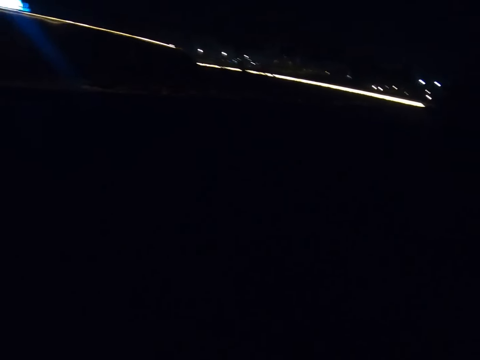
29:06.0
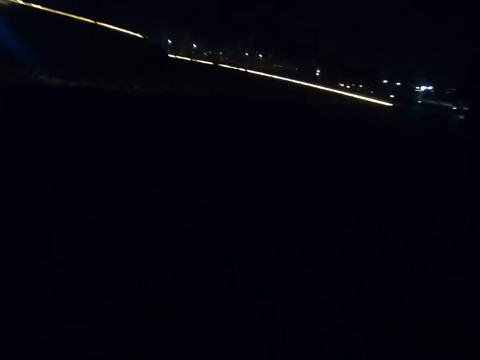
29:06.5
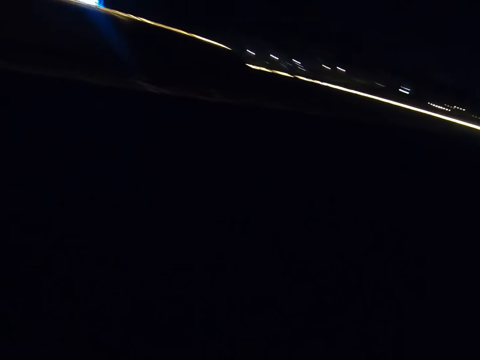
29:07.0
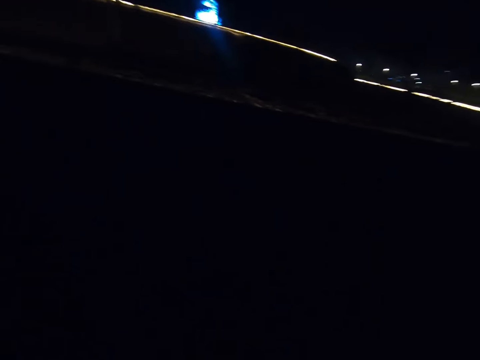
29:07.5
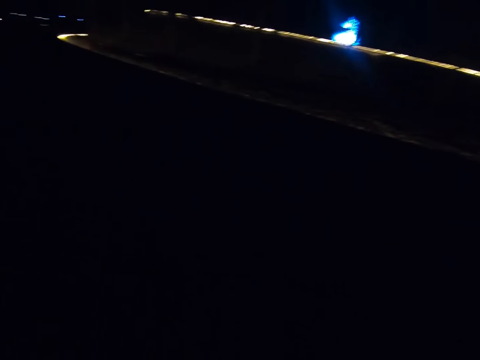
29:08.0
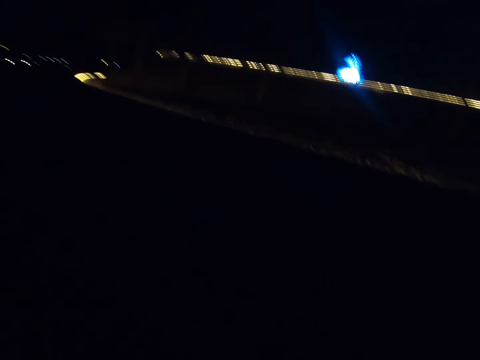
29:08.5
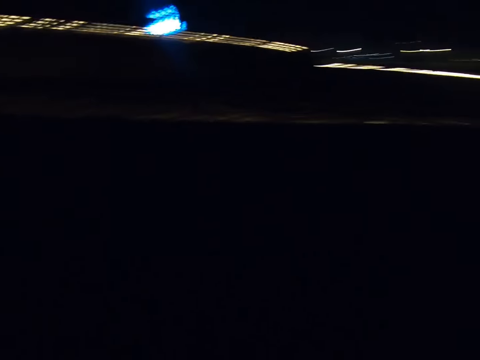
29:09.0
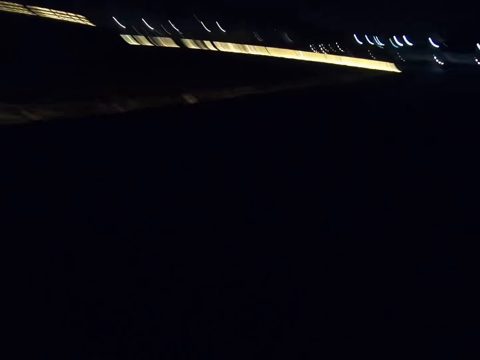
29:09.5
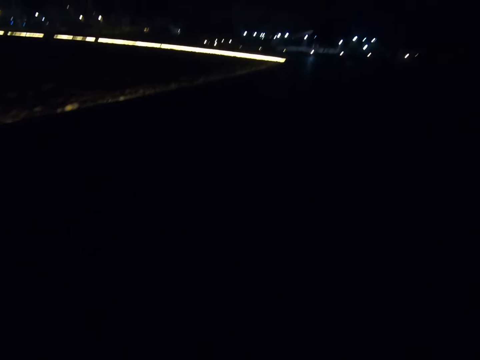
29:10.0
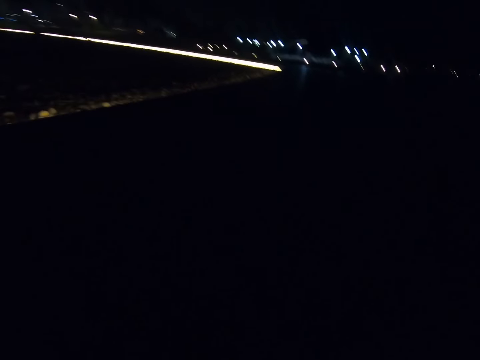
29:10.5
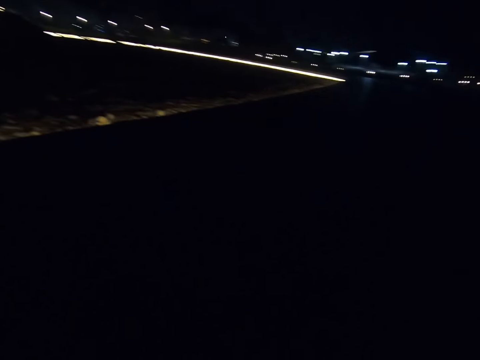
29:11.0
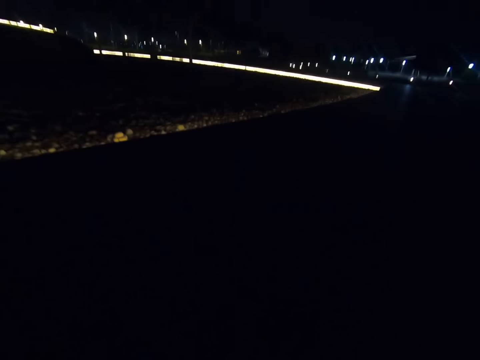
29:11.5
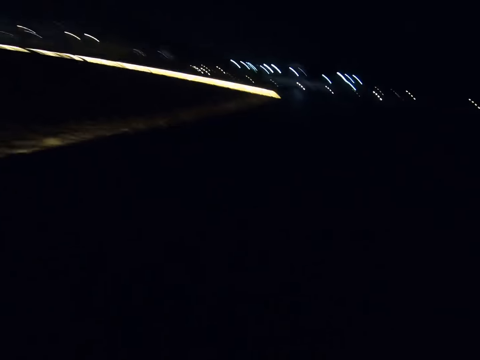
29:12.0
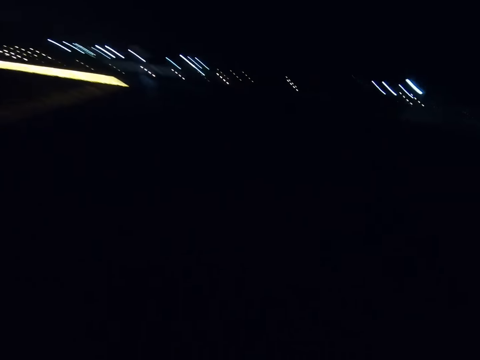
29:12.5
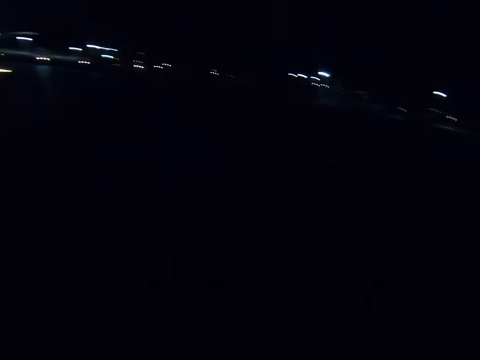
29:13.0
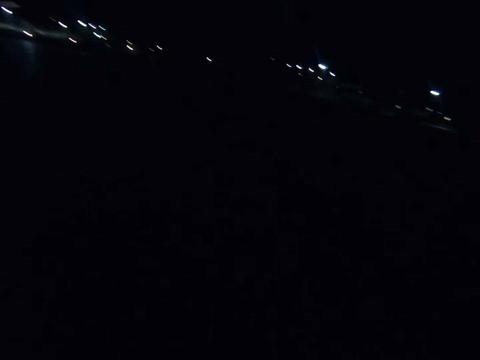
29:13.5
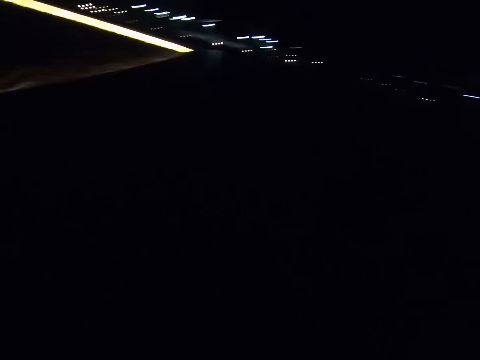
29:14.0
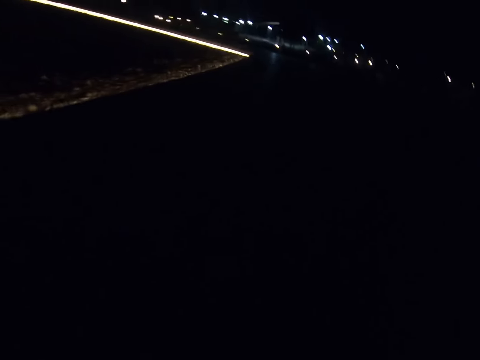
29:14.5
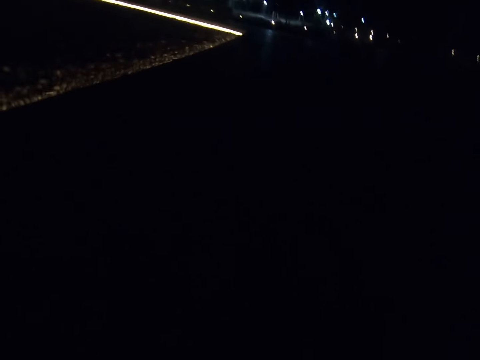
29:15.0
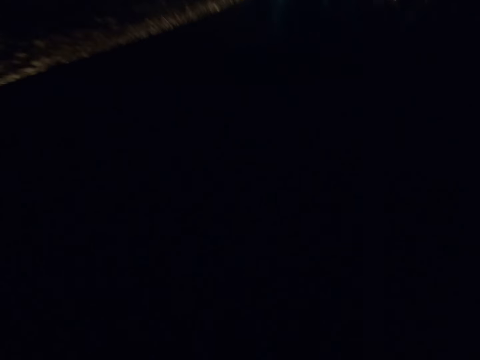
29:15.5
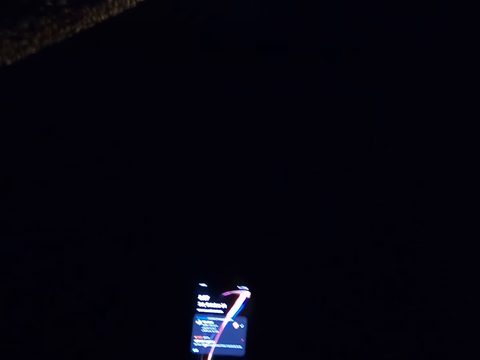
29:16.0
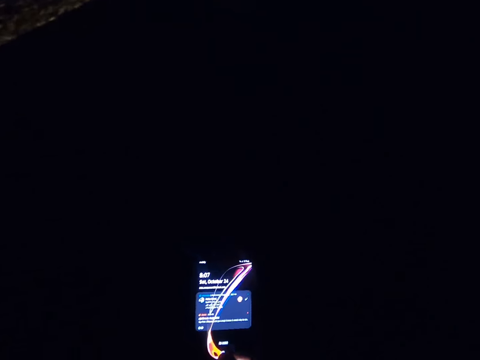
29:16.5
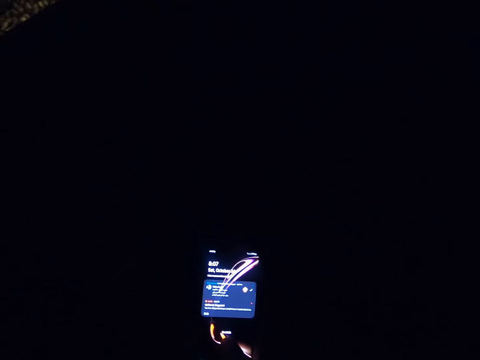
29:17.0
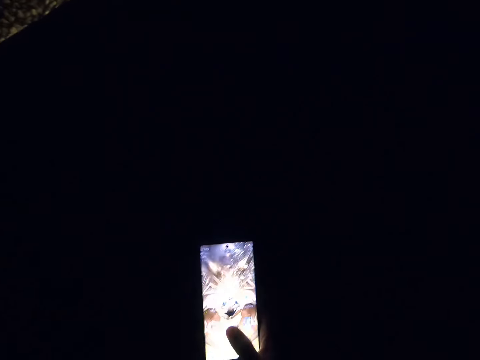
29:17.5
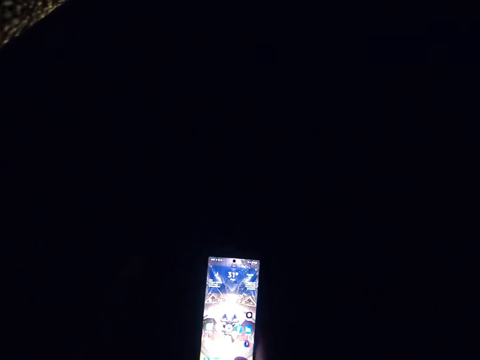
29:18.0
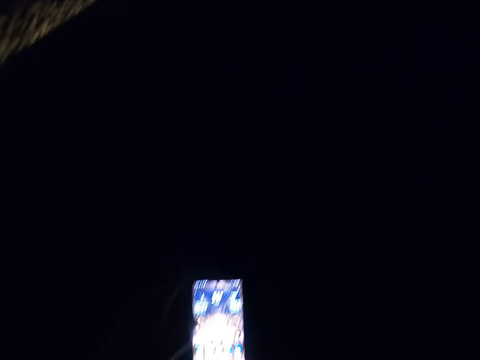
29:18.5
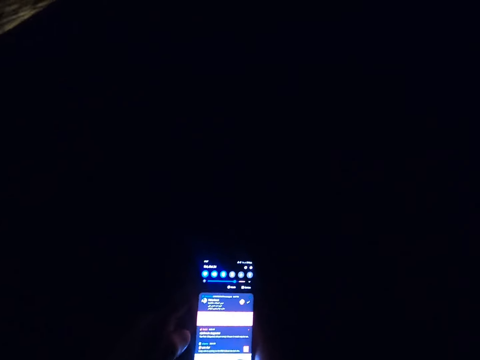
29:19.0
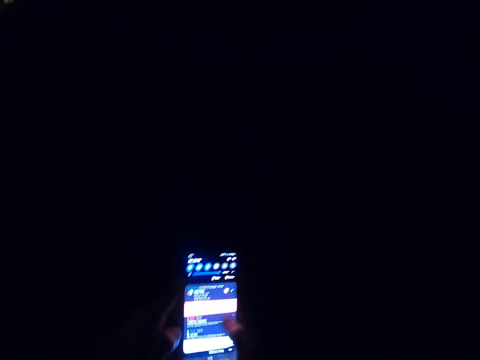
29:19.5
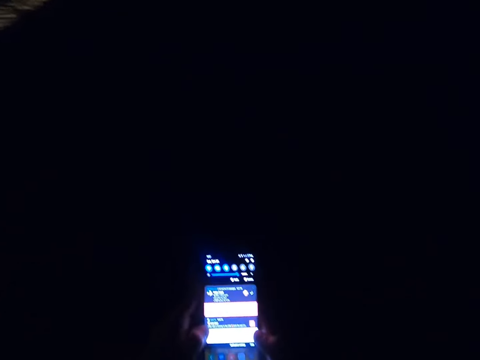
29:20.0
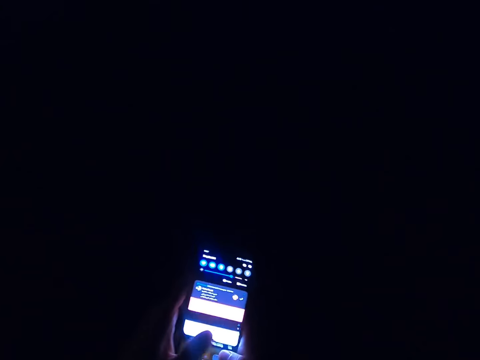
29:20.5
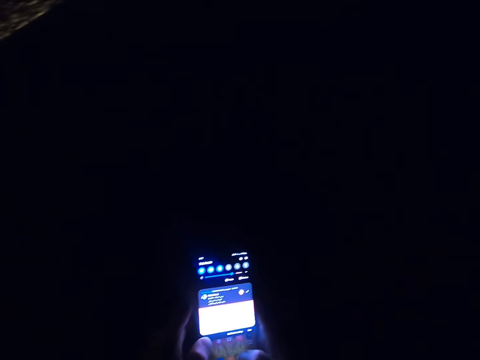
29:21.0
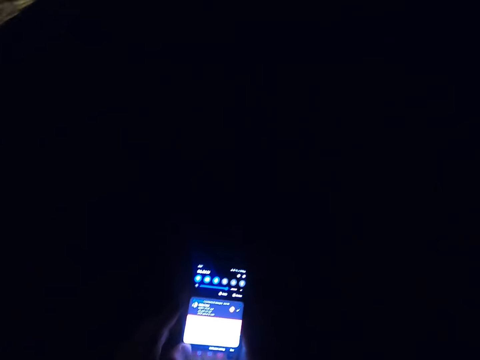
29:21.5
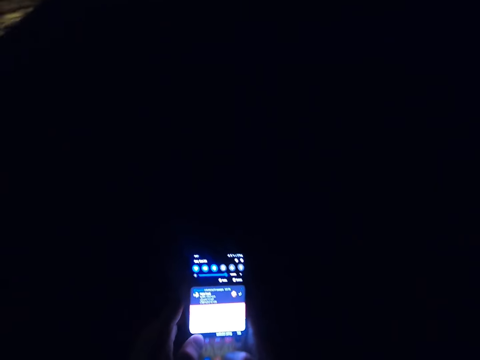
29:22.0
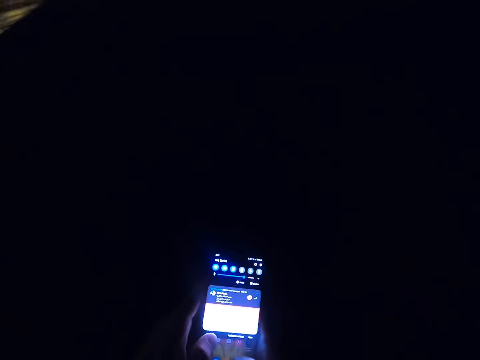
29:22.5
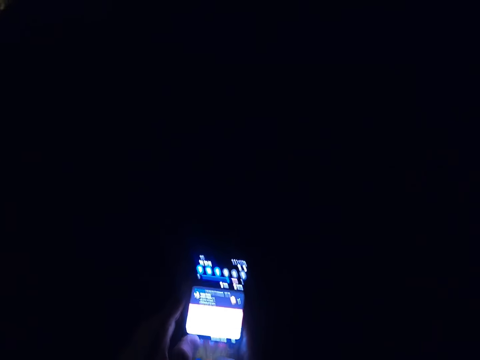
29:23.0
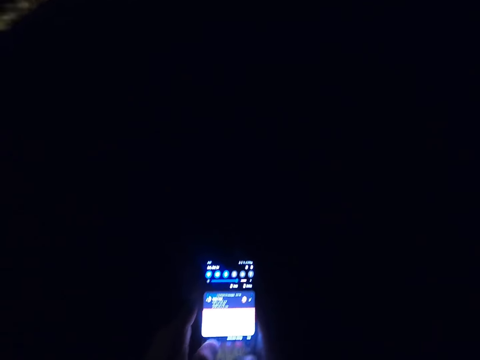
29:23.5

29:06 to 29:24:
The camera wearer operates the phone. They scroll the phone. They operate the phone with both hands and walk along the pavement.

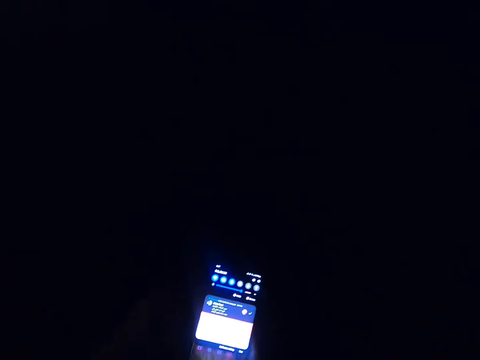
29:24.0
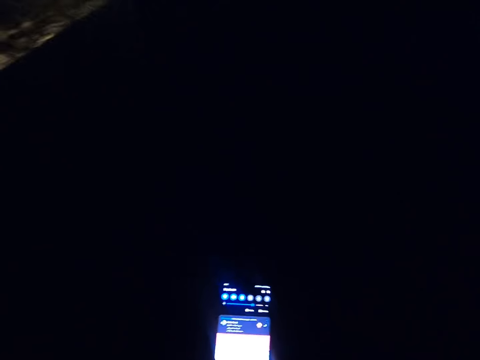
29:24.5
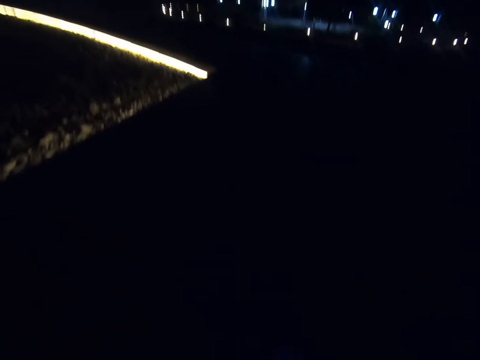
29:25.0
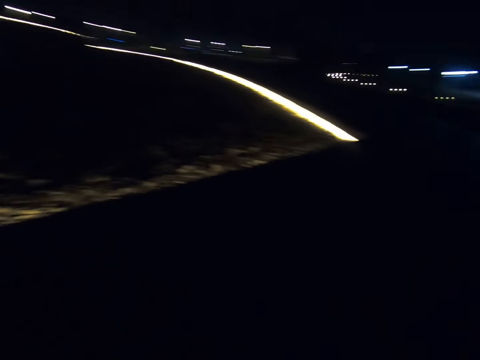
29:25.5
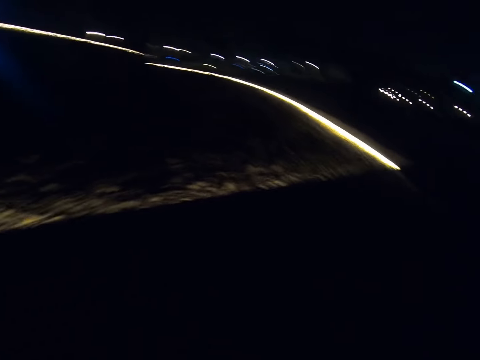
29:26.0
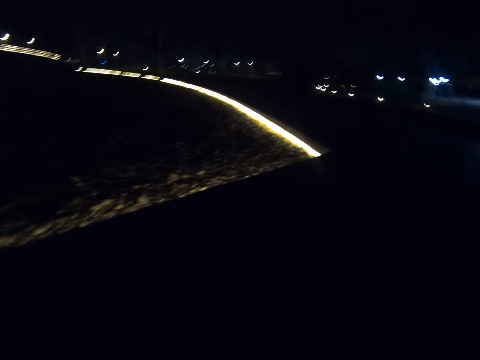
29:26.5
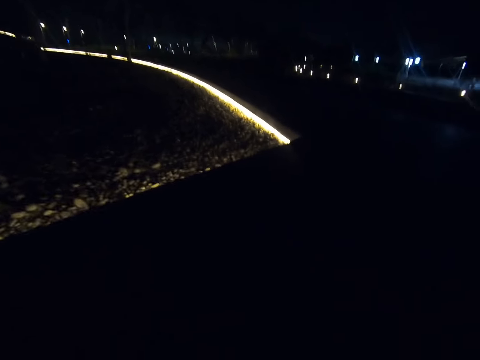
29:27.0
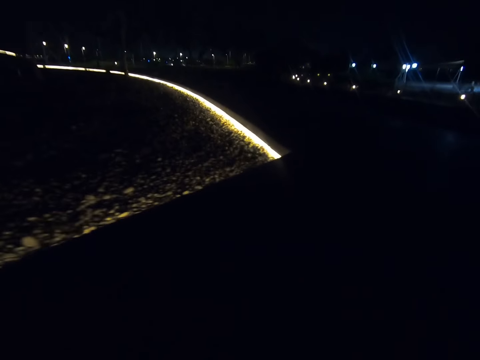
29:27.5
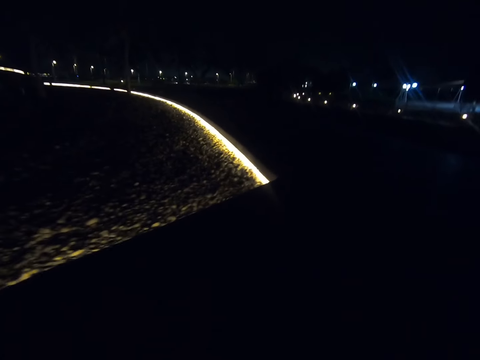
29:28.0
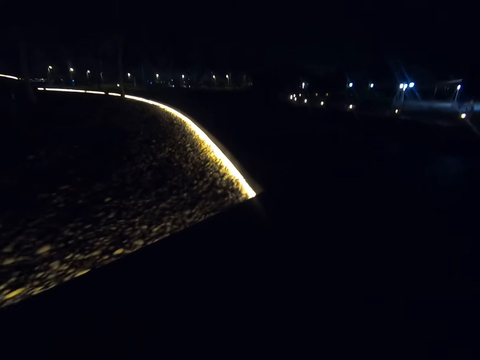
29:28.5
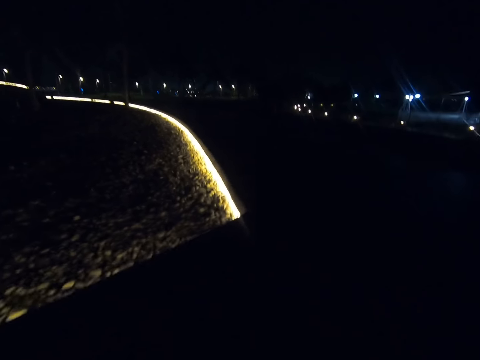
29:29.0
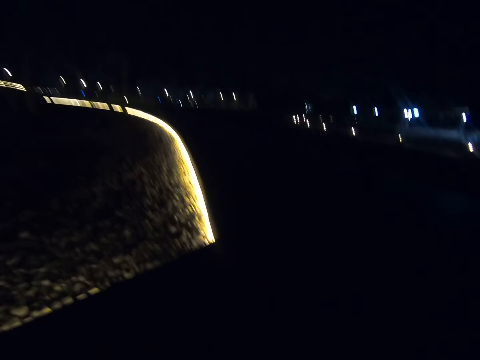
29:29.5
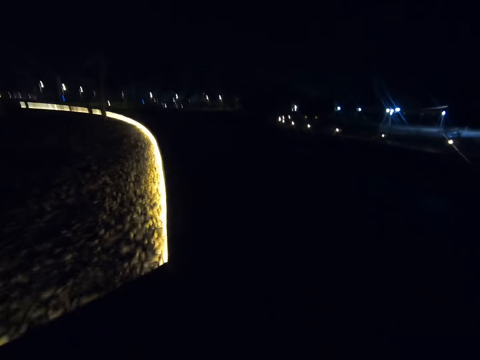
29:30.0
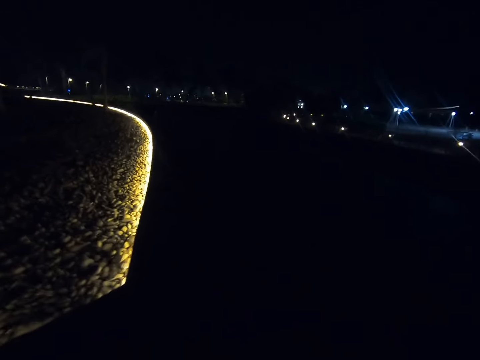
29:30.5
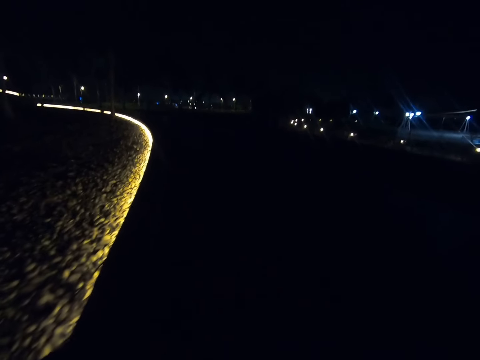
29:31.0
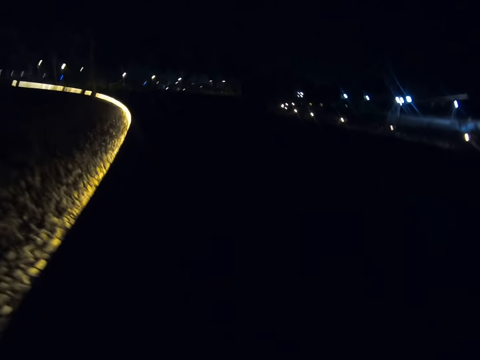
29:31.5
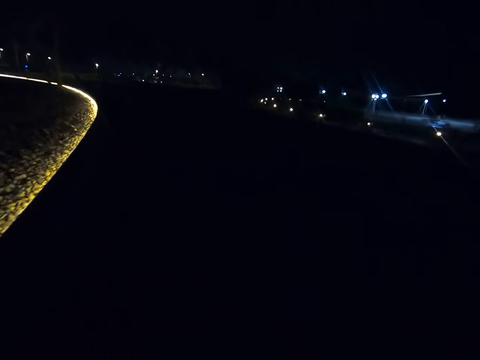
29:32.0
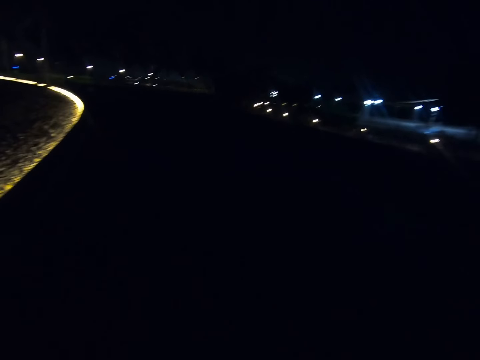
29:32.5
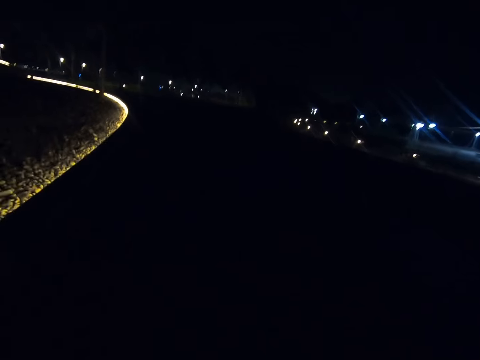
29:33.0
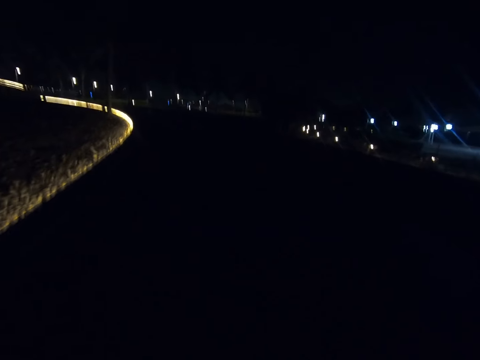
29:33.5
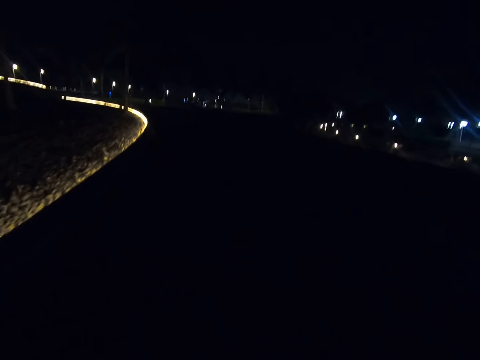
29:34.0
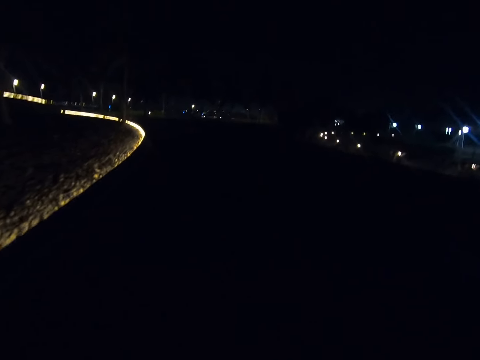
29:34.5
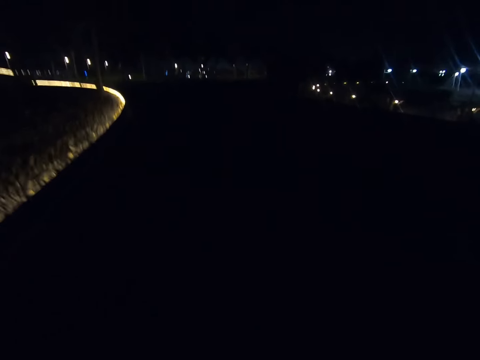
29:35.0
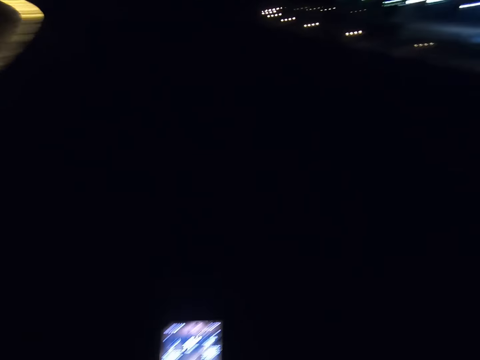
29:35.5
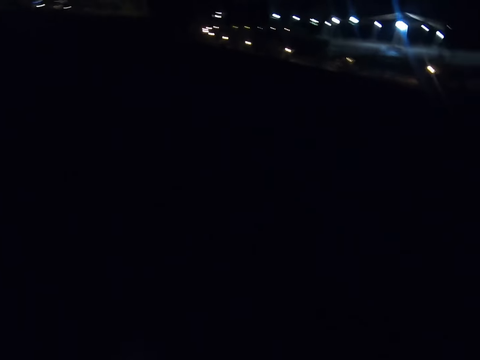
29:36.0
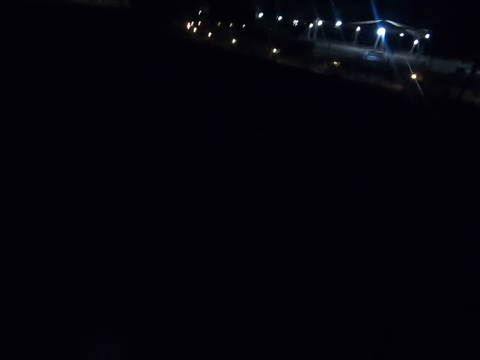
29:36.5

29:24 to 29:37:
The camera wearer operates the phone. They walk along the pavement.
